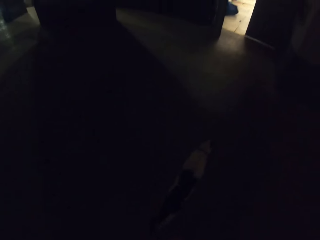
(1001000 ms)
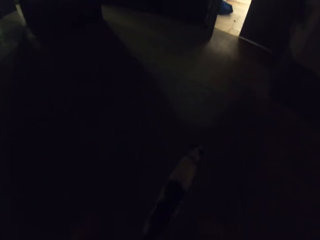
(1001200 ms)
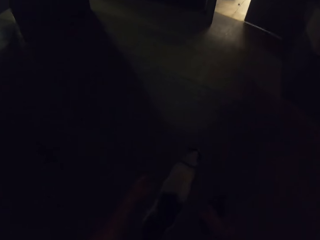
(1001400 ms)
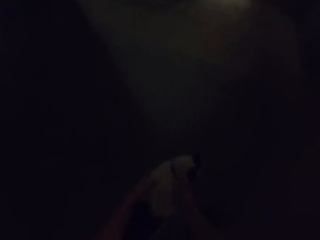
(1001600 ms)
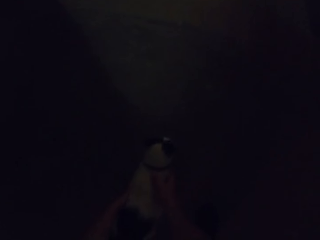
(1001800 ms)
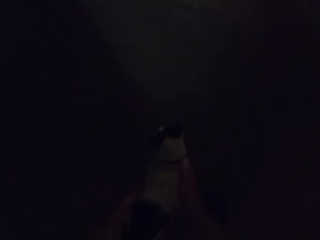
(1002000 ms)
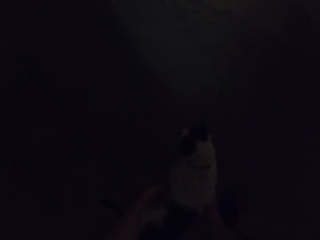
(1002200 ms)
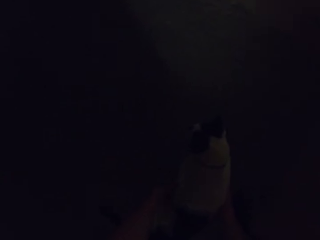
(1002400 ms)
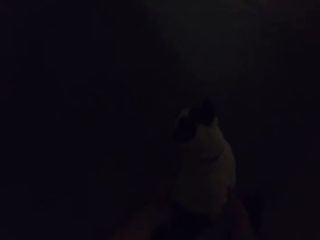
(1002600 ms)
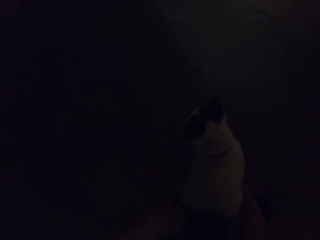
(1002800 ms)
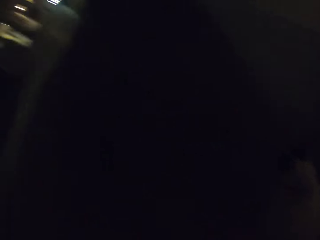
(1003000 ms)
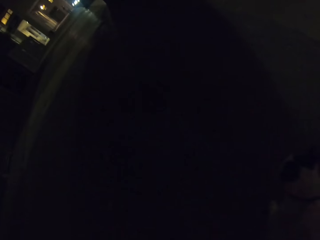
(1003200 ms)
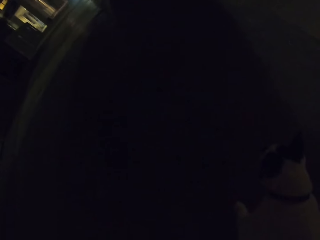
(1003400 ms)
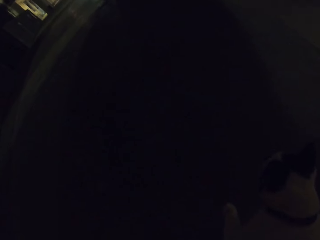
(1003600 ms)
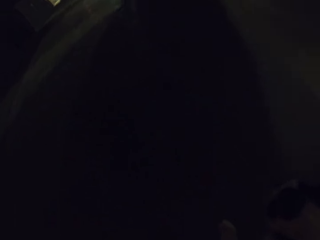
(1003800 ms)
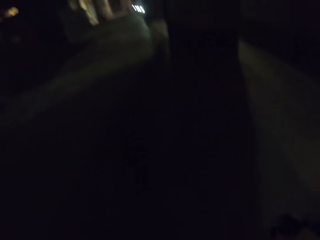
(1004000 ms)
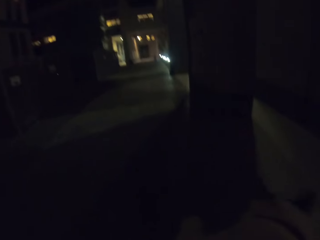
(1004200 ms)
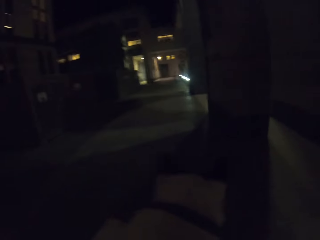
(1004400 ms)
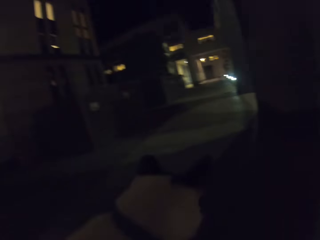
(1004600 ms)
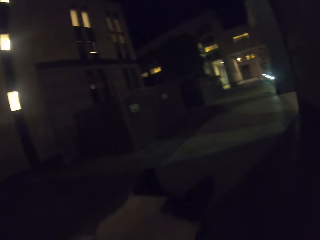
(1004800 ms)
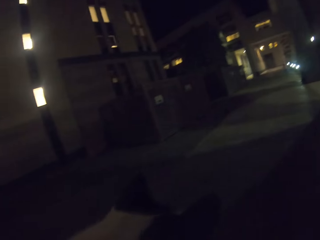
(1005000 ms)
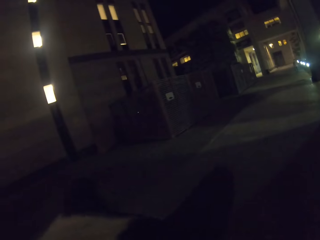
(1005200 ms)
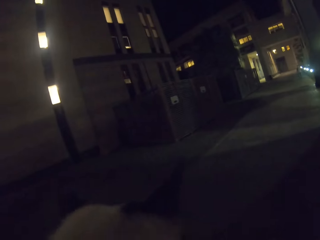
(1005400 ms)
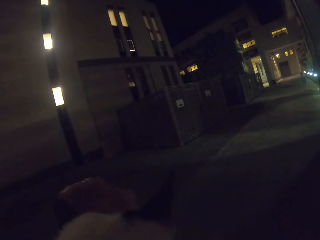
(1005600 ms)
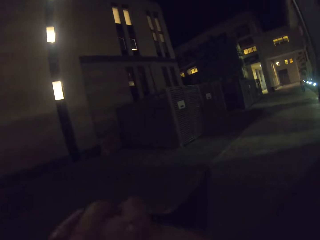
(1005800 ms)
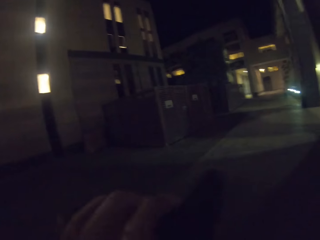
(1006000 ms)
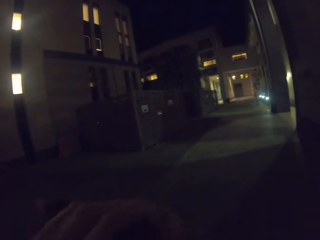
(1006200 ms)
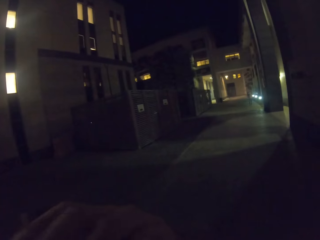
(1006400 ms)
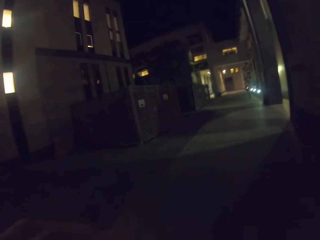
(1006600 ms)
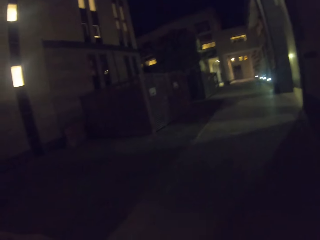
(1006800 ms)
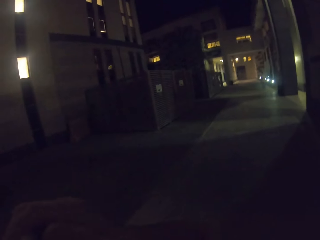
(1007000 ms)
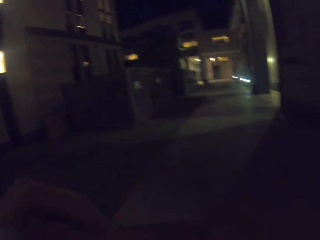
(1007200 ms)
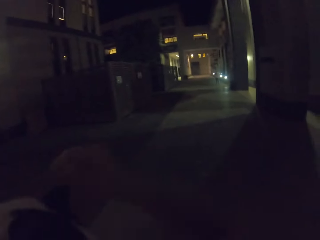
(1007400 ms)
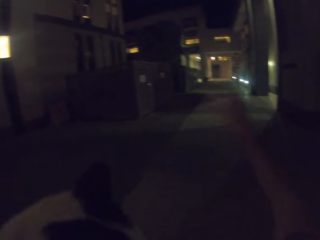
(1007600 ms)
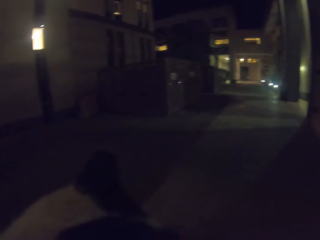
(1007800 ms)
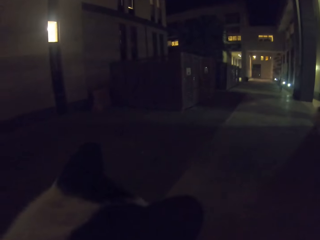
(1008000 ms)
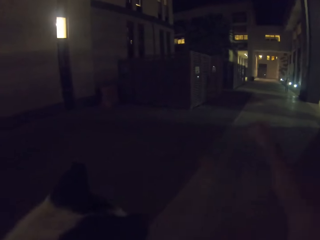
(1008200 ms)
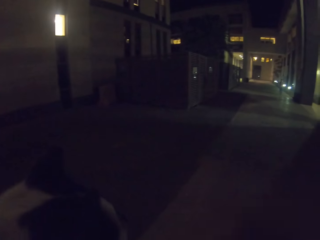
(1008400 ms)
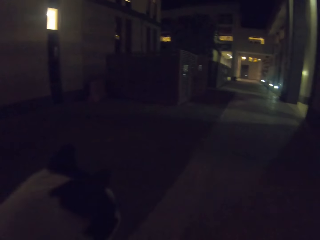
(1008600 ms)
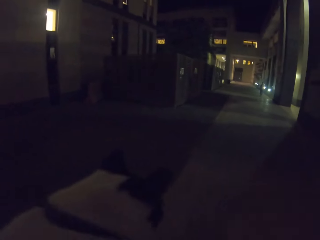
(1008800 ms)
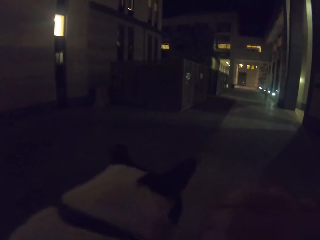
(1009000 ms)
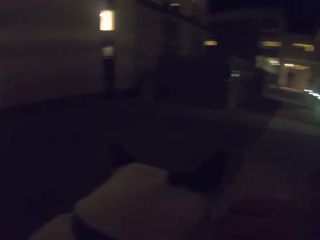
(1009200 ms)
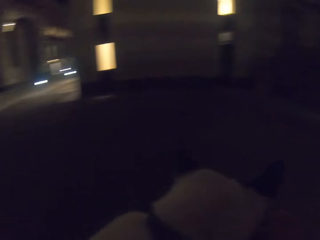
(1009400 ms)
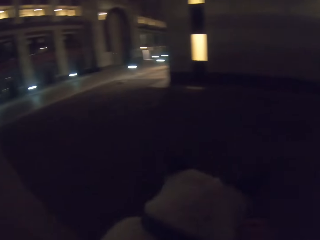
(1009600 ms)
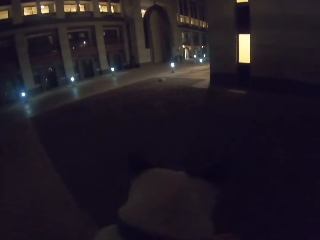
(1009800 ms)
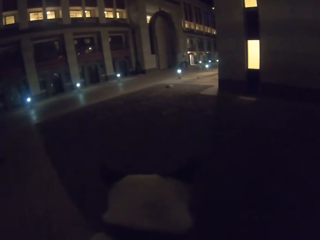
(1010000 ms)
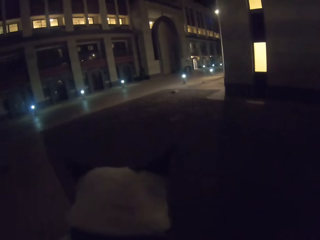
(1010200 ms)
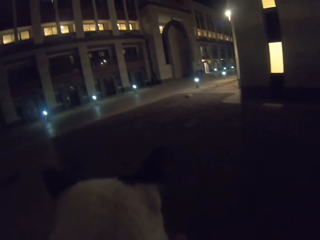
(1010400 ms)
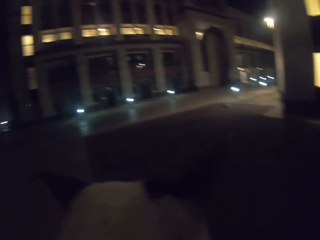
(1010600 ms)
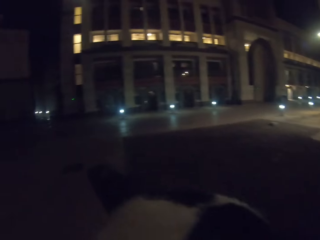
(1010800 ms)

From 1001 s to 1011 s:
The camera wearer holds a cat. They carry the cat.

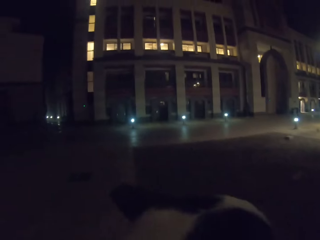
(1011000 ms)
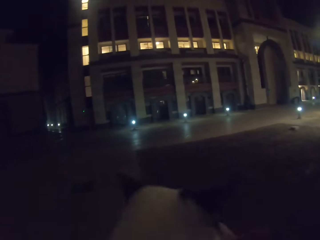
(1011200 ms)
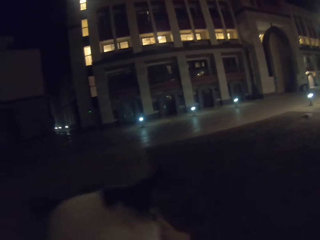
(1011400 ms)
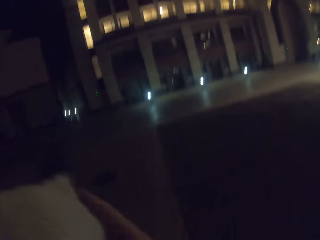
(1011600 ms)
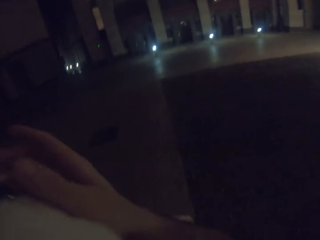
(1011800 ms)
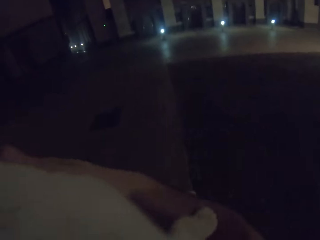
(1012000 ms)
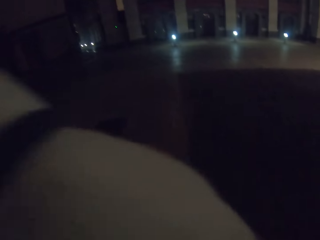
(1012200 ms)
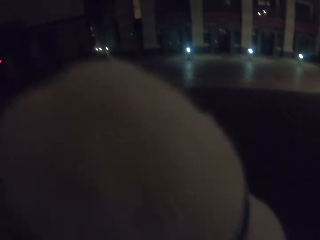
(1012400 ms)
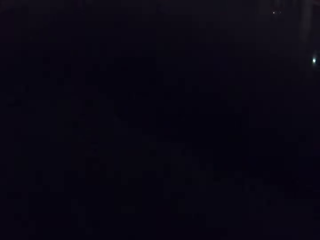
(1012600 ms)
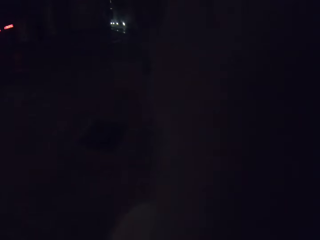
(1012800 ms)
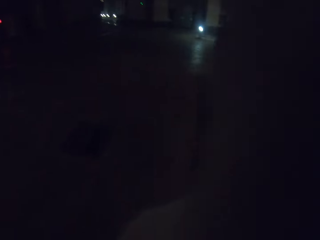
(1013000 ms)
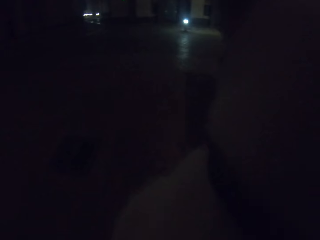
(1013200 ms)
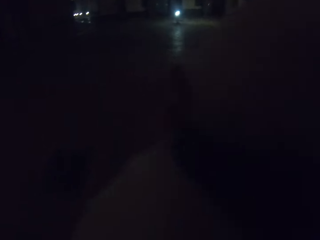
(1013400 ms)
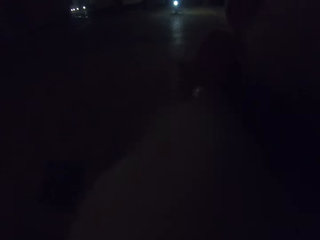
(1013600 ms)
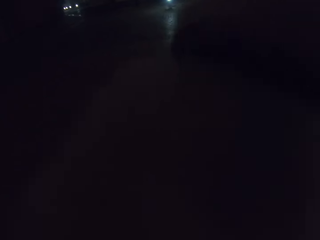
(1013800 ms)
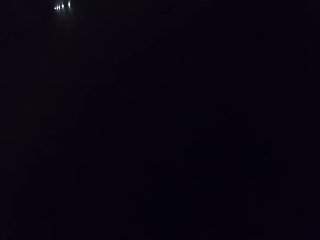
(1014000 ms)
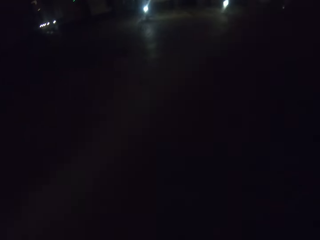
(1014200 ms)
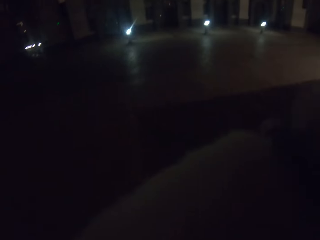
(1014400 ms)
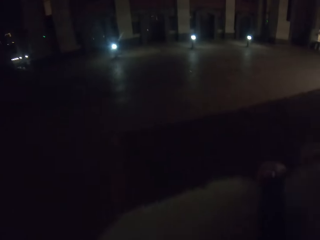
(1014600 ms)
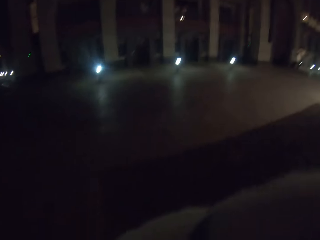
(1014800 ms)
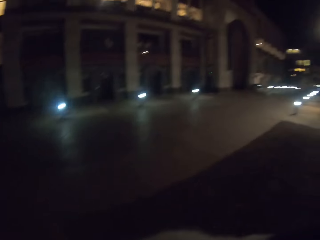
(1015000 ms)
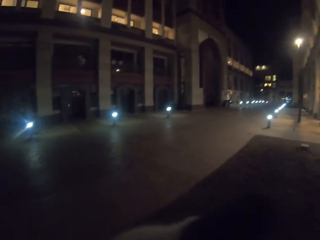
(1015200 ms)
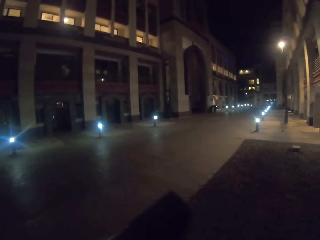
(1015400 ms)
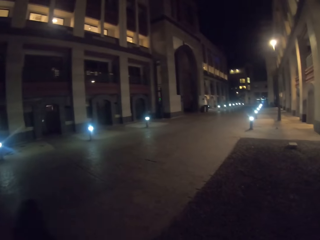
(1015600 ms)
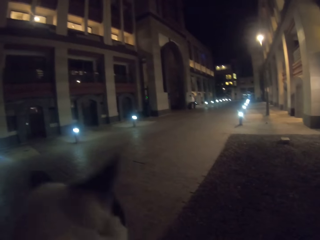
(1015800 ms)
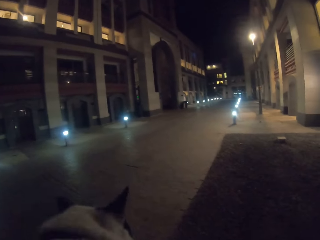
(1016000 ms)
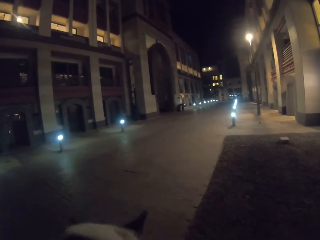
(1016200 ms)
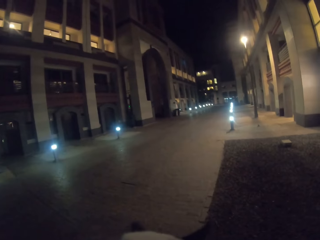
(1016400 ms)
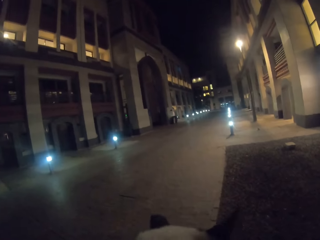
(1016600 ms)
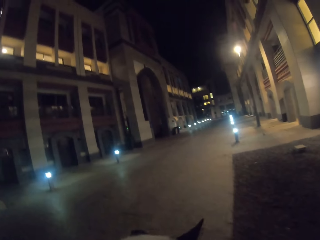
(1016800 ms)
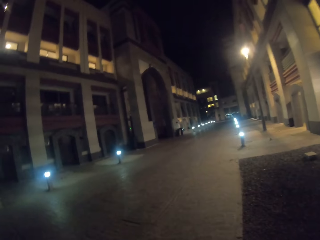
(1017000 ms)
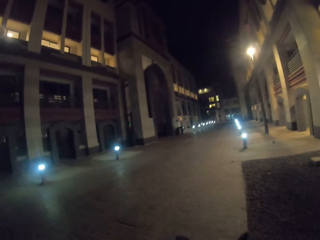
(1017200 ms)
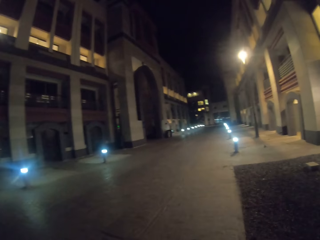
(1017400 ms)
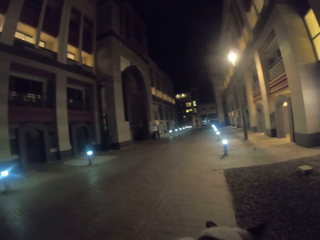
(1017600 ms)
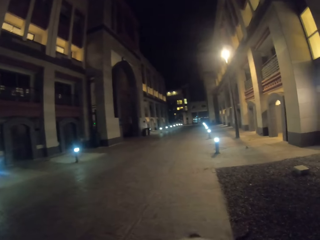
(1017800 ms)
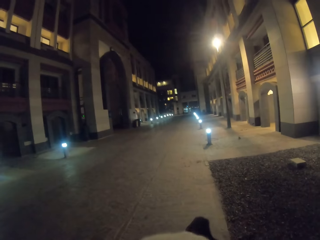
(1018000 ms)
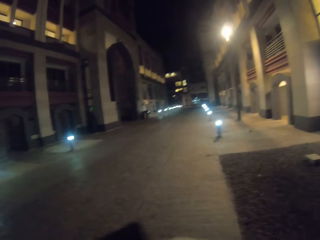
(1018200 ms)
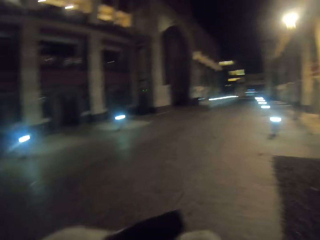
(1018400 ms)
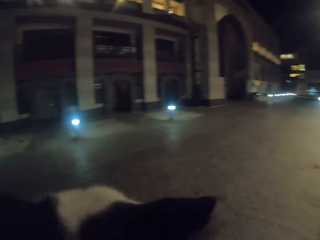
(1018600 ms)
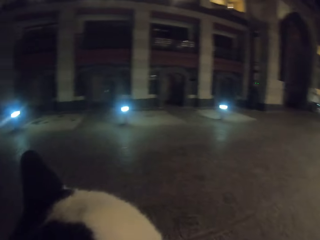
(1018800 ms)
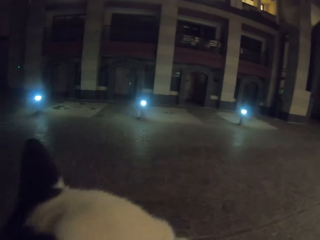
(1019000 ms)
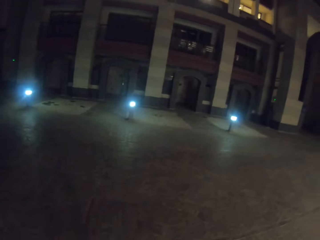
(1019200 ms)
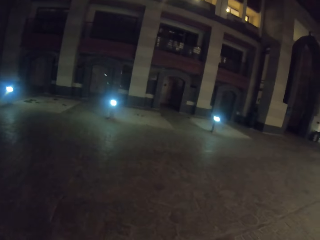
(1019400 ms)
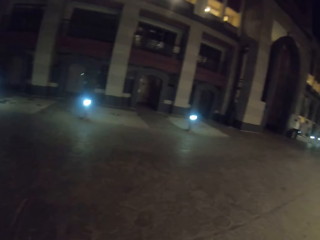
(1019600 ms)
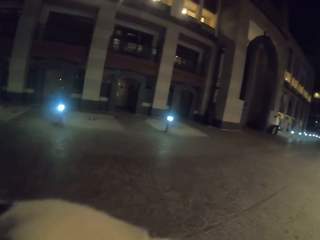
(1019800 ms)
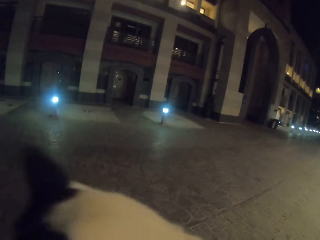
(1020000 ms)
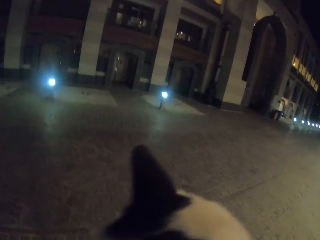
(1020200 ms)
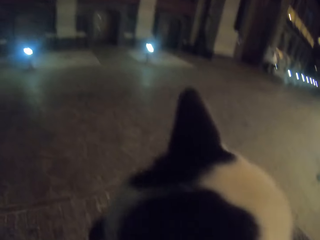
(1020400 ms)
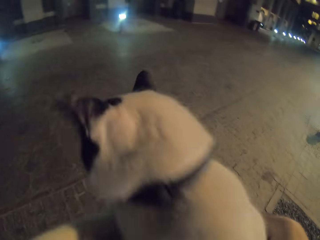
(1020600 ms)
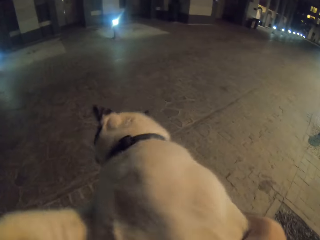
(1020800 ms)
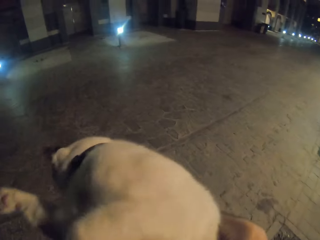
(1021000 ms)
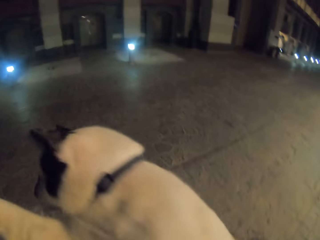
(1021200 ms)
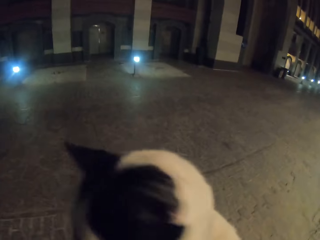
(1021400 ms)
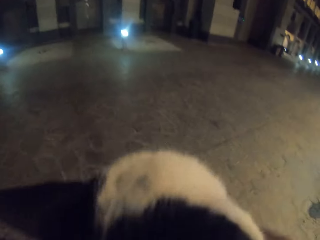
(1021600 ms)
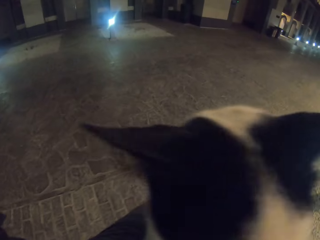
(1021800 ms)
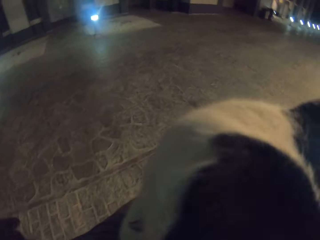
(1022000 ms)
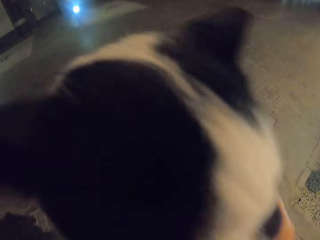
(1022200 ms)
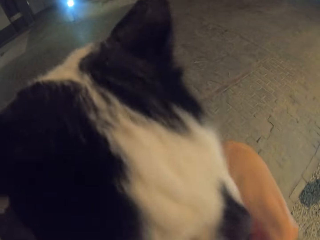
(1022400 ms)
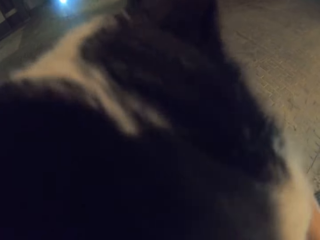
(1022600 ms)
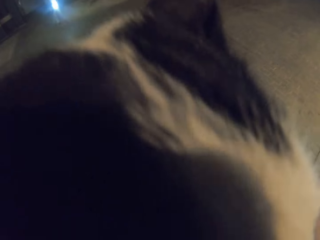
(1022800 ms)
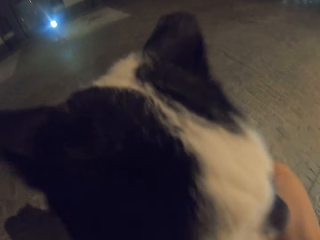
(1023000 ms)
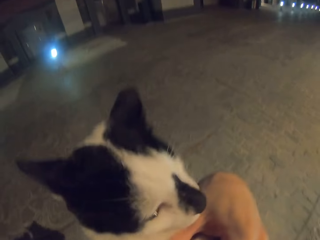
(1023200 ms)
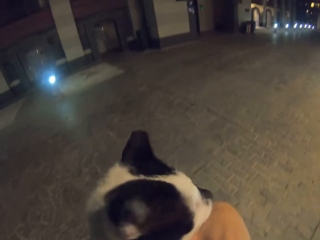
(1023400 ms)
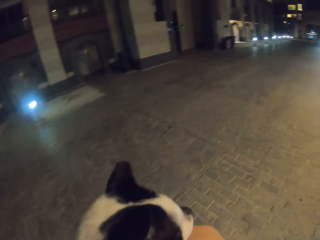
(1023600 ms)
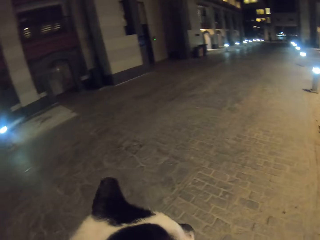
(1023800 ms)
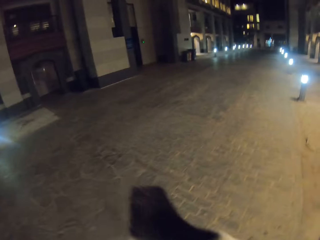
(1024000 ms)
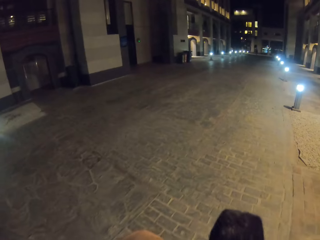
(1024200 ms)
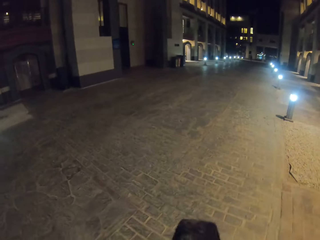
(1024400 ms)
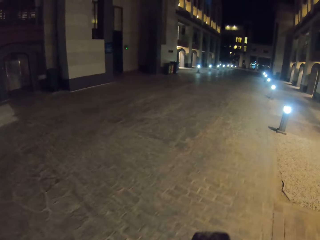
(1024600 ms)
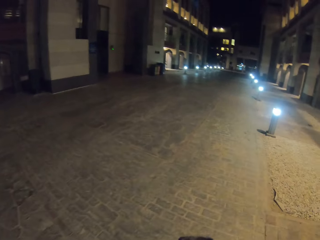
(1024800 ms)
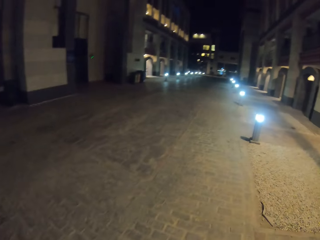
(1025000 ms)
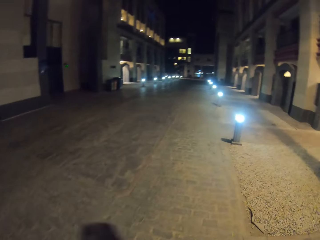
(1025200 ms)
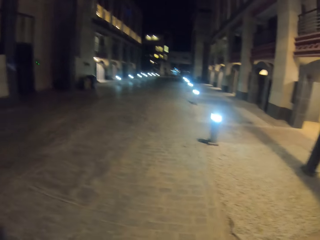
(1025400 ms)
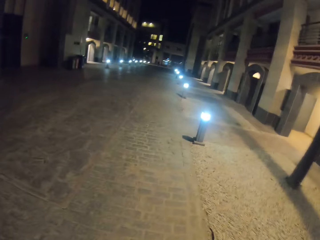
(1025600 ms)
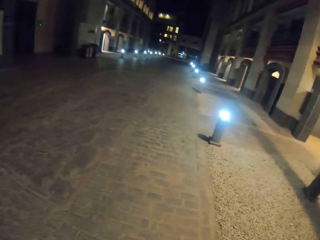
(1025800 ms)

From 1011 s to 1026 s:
The camera wearer plays with a cat. They walk on the road. They play with the cat.
